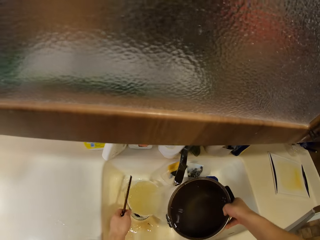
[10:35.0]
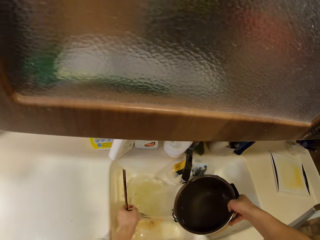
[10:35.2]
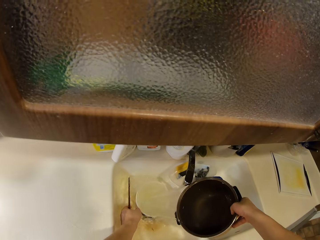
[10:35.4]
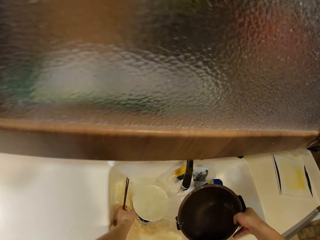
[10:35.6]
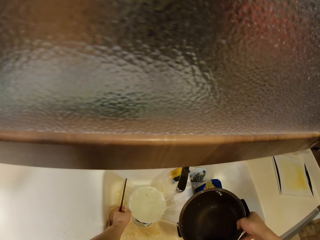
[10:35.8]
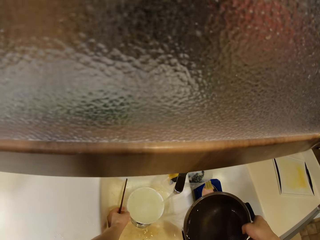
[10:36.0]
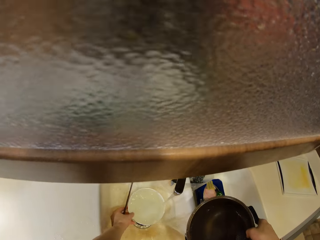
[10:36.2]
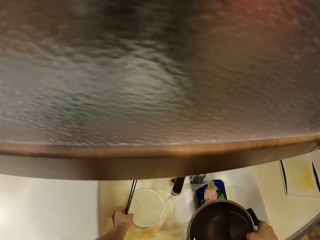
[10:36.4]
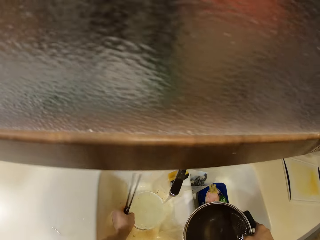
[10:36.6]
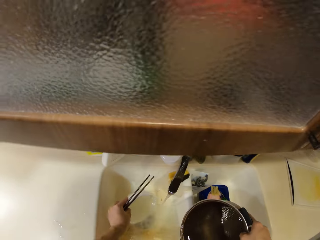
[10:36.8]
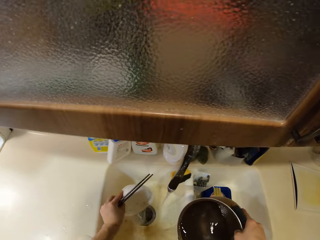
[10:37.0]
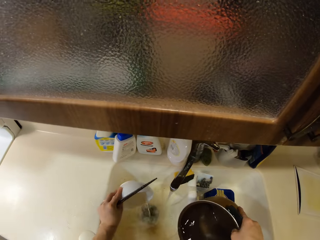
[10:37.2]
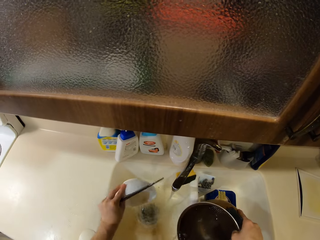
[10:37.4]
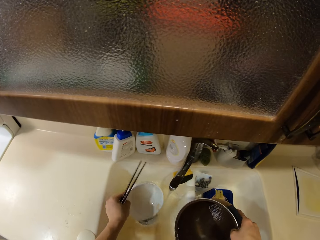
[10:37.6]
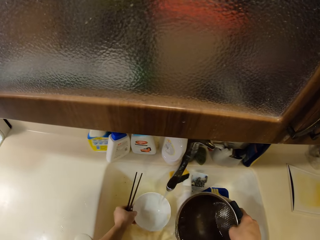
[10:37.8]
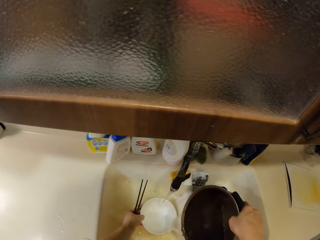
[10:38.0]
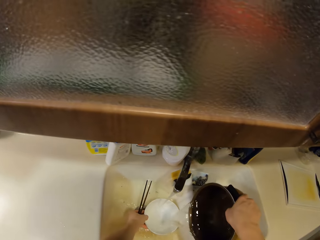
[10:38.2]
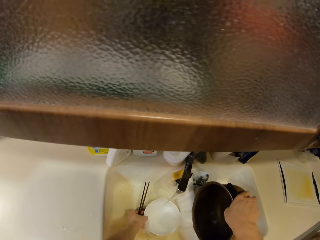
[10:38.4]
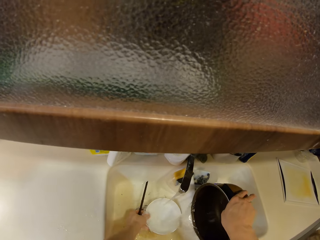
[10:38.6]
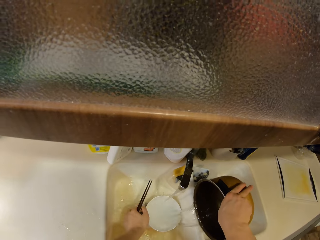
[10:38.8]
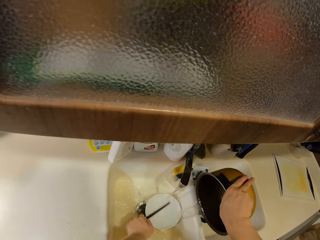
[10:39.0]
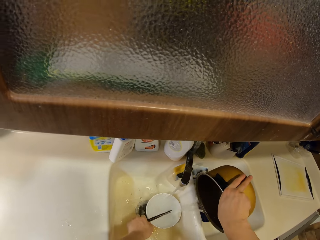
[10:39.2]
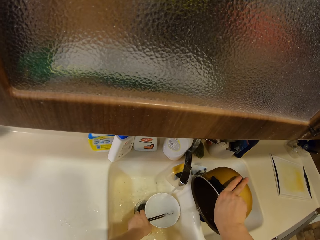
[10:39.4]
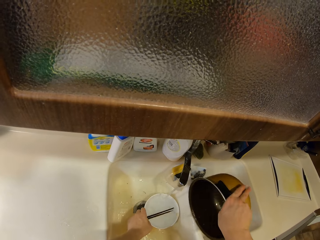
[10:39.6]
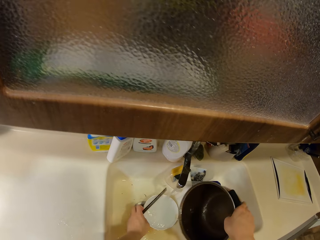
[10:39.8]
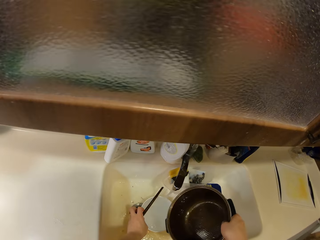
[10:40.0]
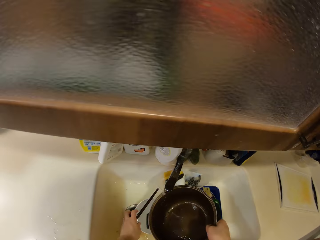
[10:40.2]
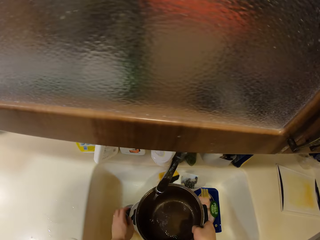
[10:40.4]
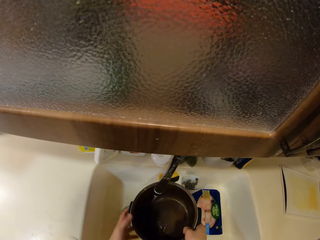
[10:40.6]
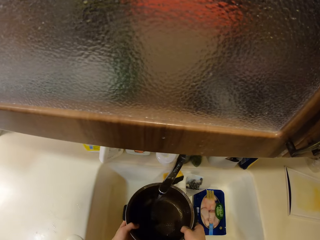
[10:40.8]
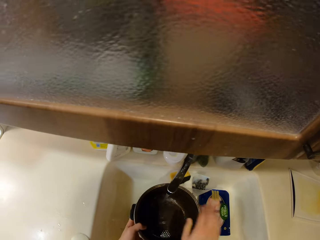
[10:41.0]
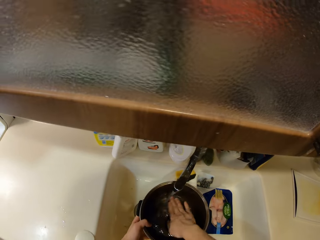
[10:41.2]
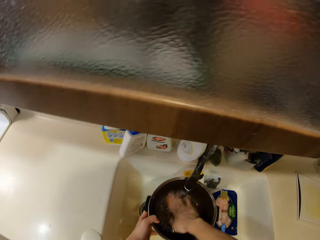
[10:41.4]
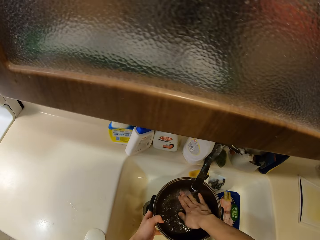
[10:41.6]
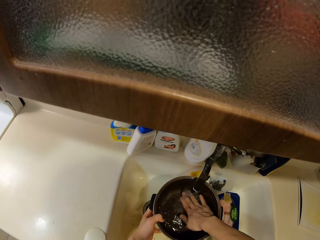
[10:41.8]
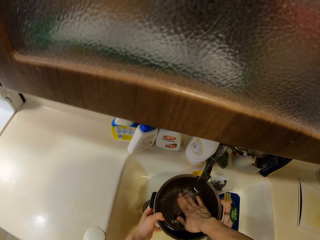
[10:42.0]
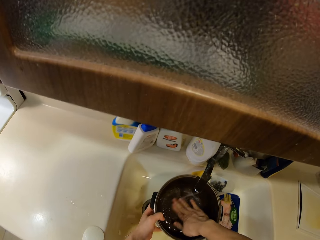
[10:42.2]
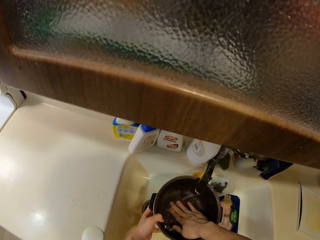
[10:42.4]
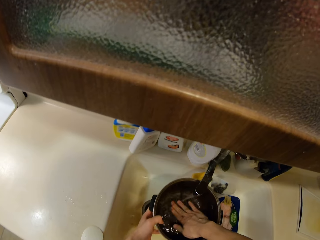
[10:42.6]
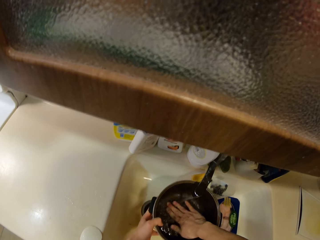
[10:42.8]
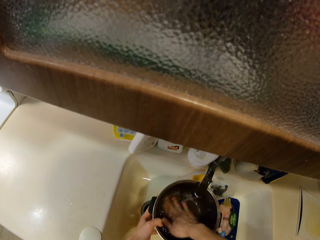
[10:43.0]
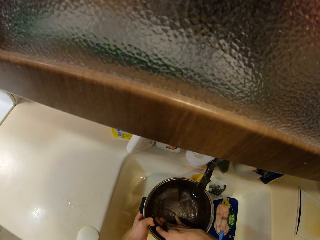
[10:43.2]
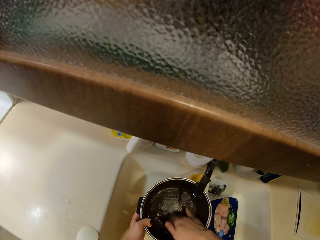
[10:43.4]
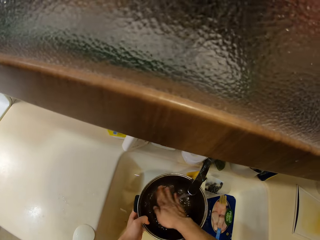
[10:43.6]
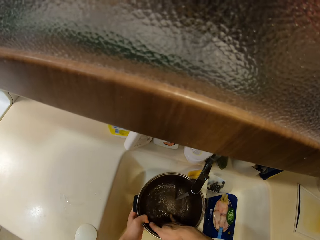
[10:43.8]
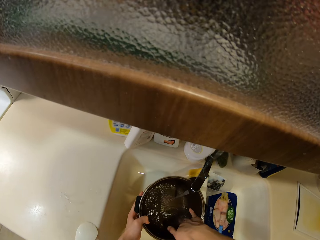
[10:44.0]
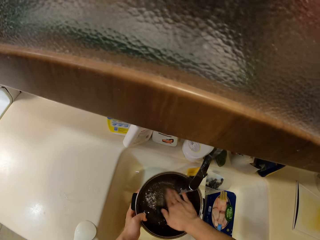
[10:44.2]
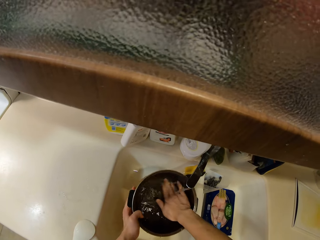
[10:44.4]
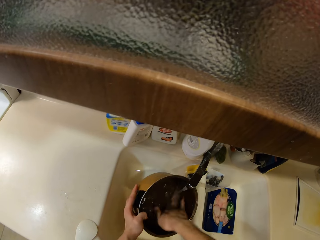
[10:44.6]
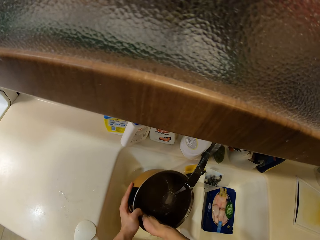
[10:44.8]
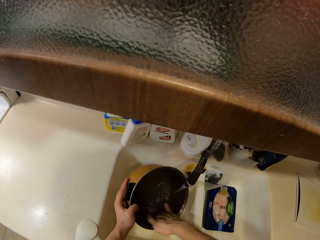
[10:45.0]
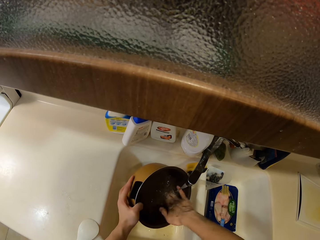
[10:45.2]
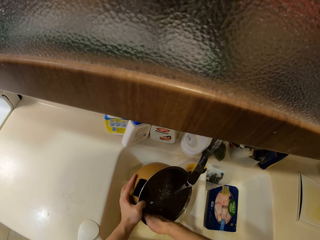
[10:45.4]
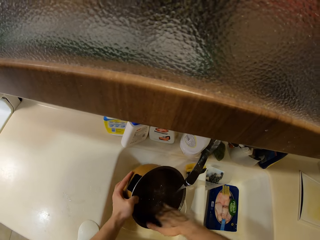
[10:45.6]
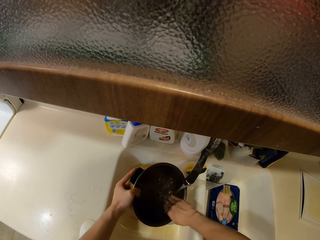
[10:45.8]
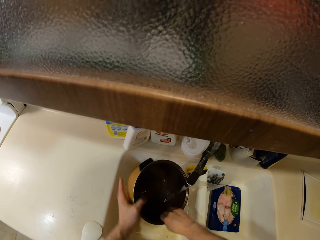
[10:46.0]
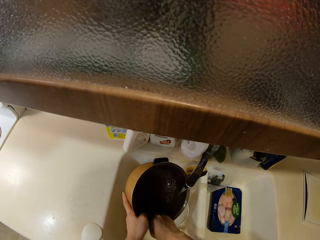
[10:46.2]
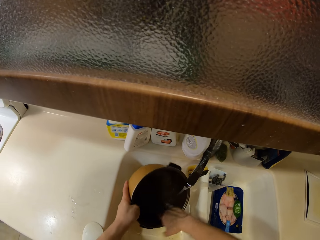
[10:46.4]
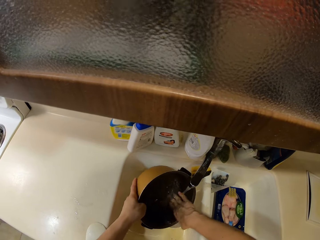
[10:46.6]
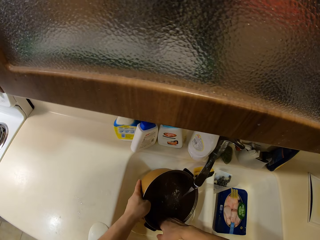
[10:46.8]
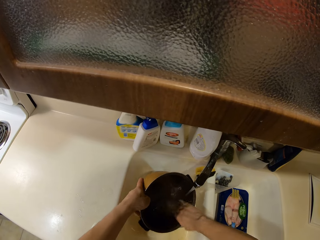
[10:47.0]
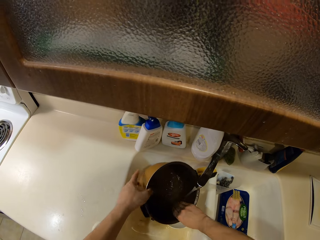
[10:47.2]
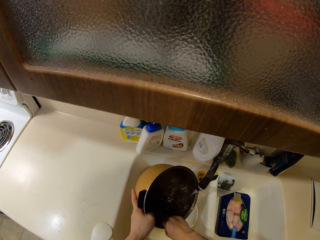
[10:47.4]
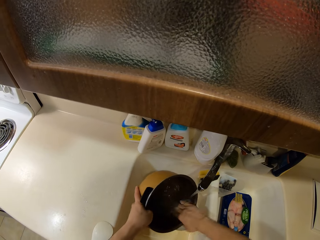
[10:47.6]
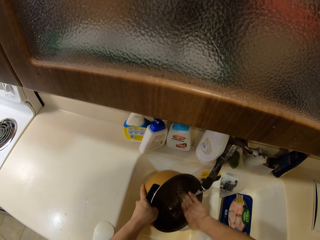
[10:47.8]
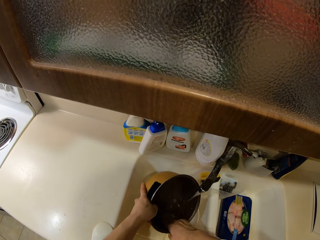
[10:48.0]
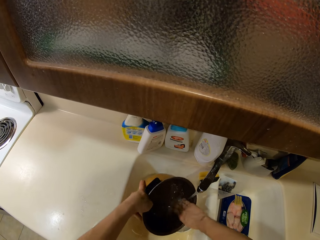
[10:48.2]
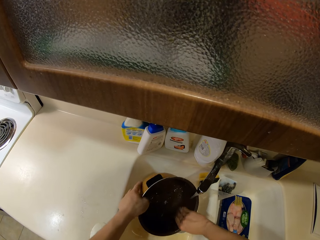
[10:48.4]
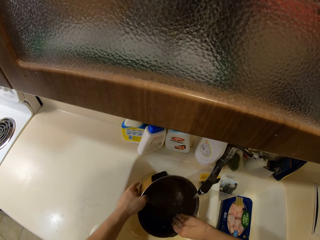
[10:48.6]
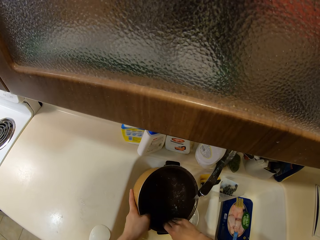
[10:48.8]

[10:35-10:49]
The camera wearer takes the bowl. They pour water. They put the bowl in the sink. They pour water in the bowl with the pot. They drop the chopsticks. They hold the cooking pot. They scrub the cooking pot. They wash the pot. They turn the cooking pot.

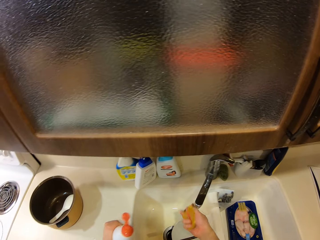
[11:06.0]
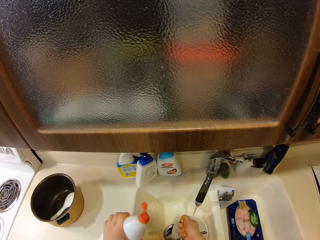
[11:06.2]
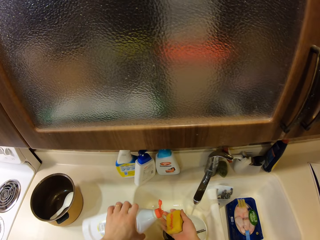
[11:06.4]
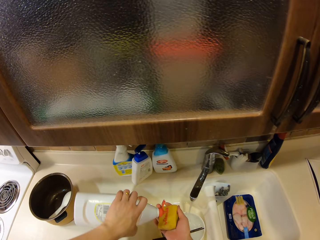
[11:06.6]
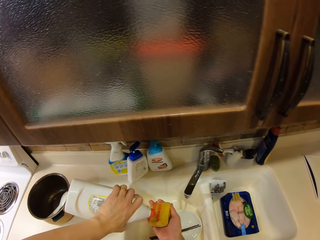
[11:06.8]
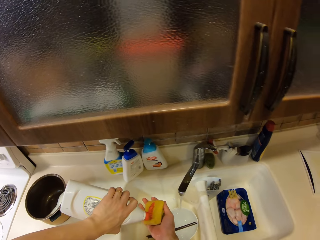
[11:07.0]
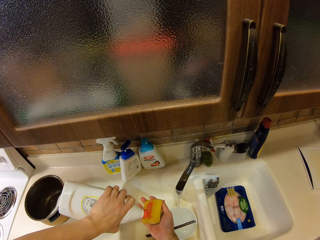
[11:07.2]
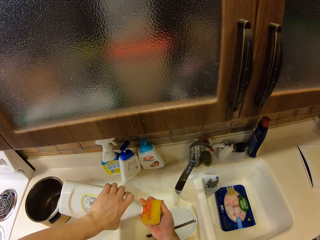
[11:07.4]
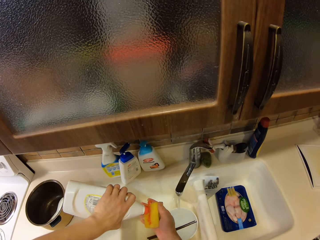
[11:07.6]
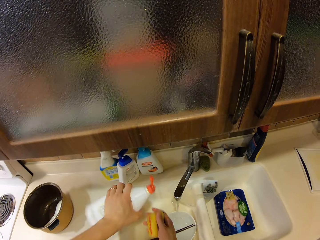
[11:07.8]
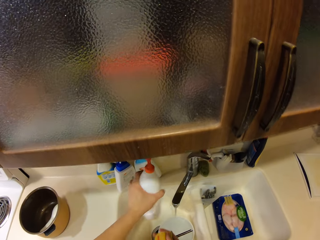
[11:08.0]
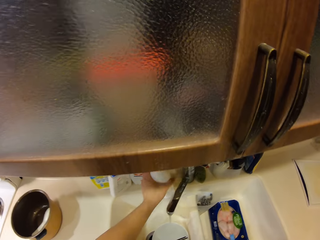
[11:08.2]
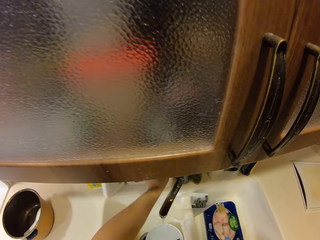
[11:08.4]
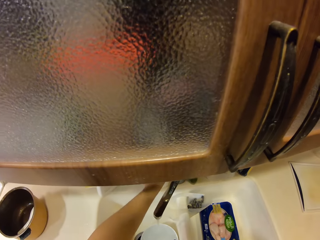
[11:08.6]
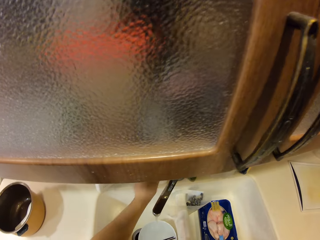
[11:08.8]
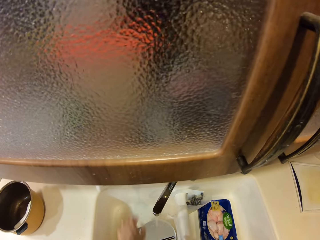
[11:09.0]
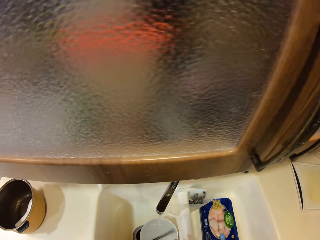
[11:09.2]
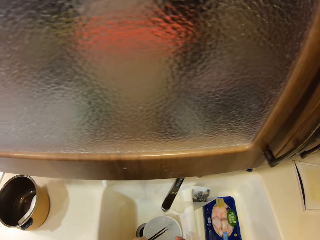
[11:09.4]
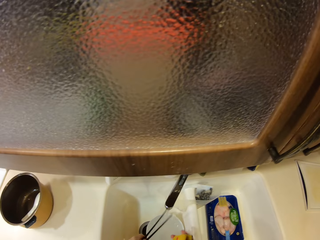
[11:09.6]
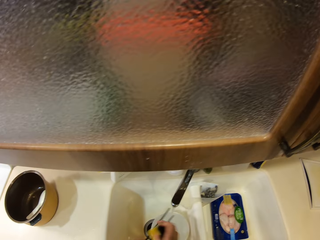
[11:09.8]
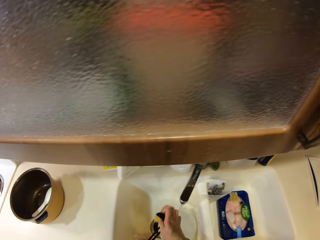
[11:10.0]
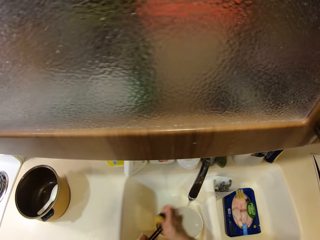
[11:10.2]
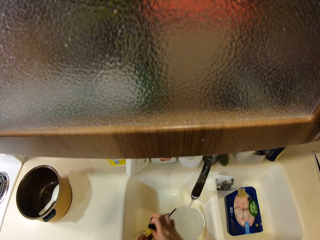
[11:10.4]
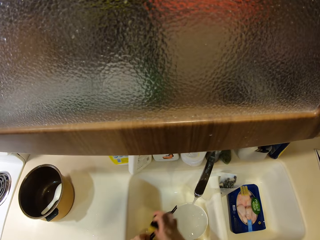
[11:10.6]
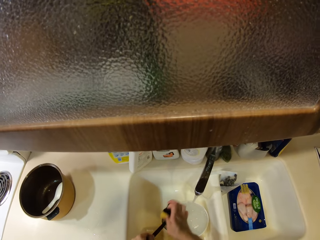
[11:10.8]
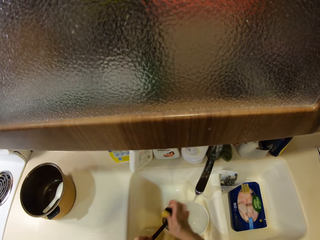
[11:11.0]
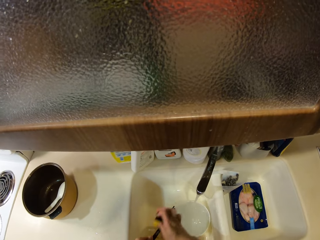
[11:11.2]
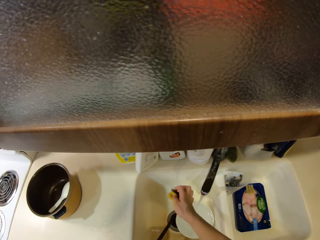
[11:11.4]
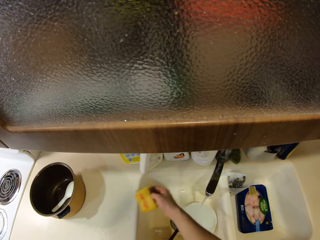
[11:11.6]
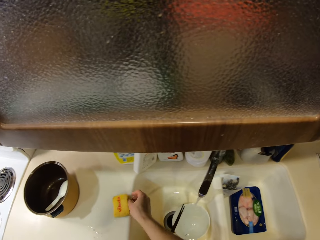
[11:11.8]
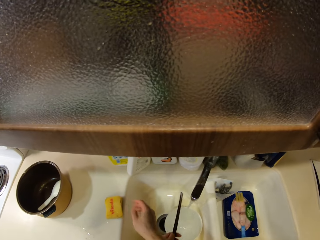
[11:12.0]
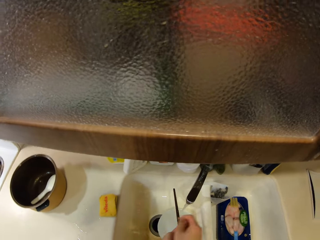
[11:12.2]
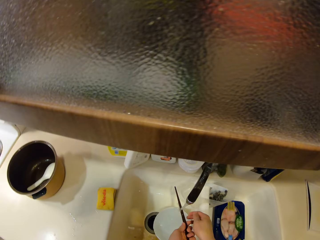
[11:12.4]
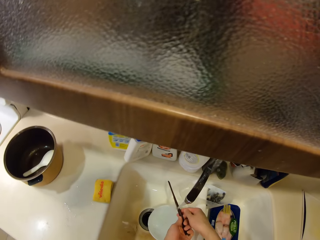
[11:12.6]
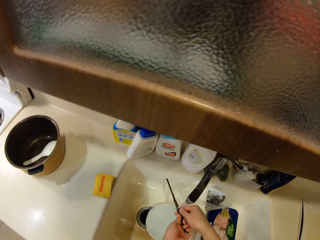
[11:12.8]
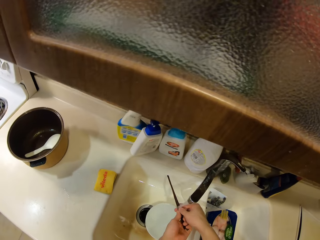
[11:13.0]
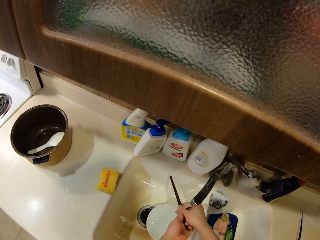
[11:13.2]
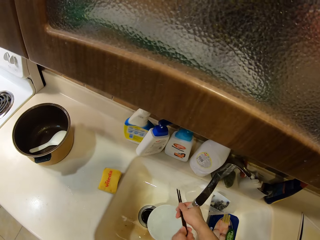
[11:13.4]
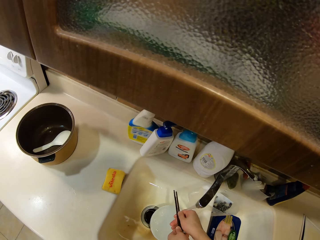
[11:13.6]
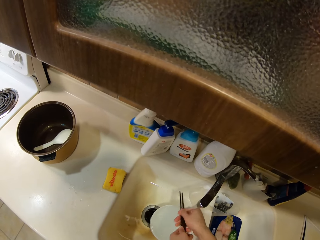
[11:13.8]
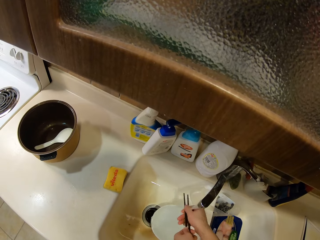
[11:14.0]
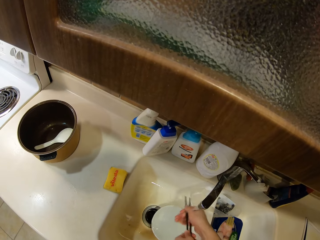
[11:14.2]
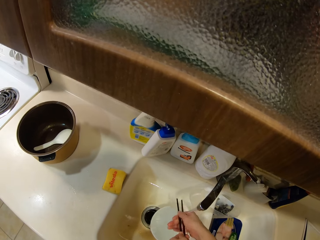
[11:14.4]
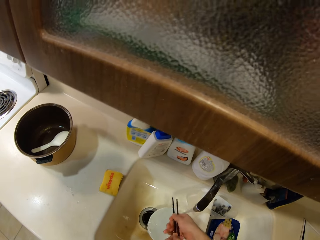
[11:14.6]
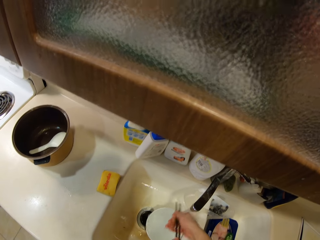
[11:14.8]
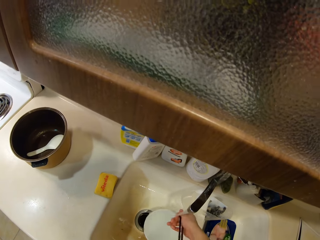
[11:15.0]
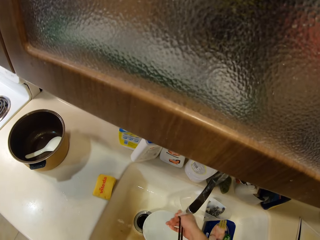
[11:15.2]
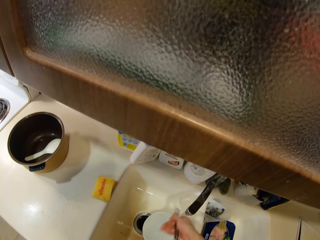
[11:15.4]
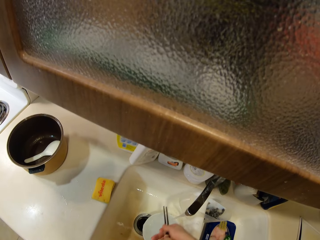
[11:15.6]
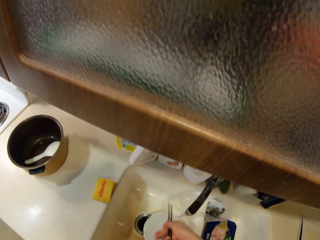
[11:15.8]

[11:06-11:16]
The camera wearer wets the sponge. They squeeze the sponge. They put soap on the sponge. They drop the soap. They pick up the chopsticks. They scrub the chopsticks. They drop the sponge. They rinse the chopsticks.
